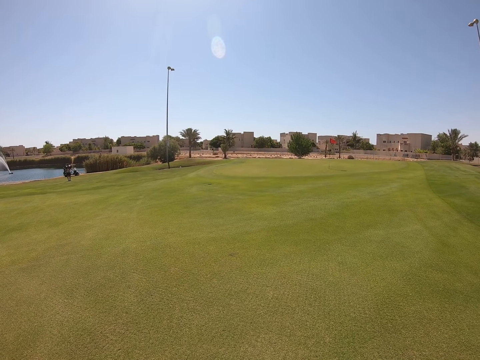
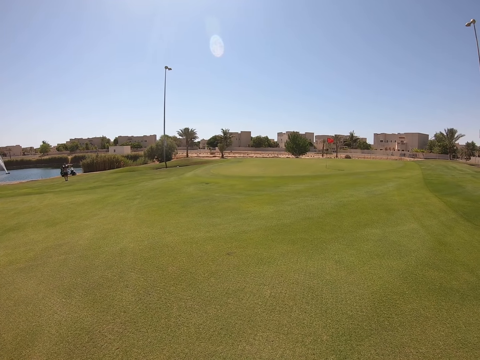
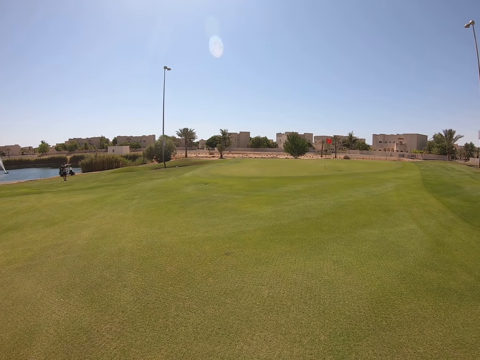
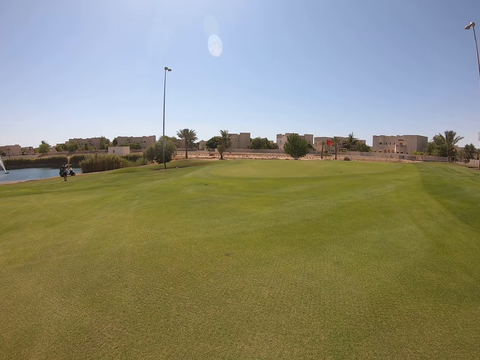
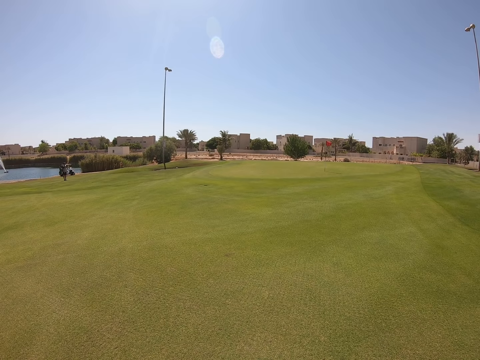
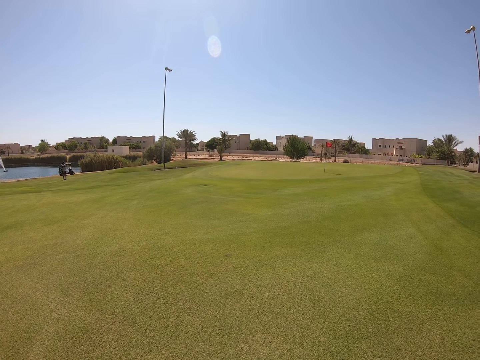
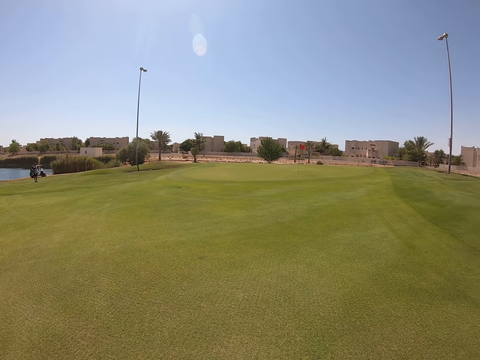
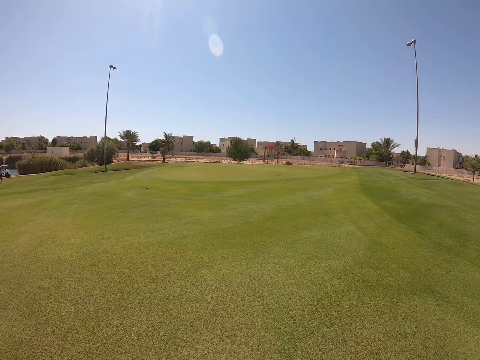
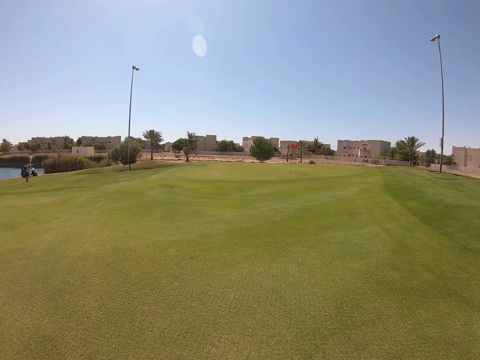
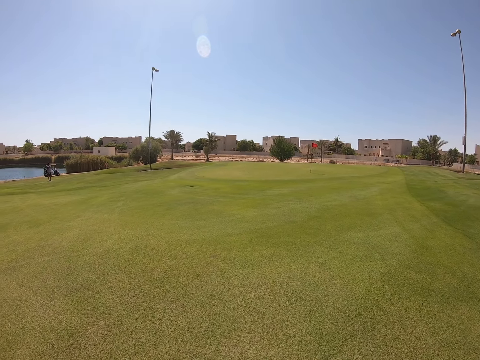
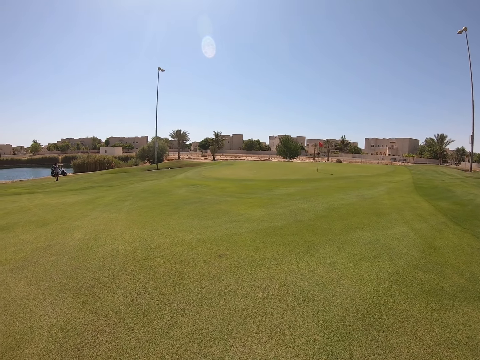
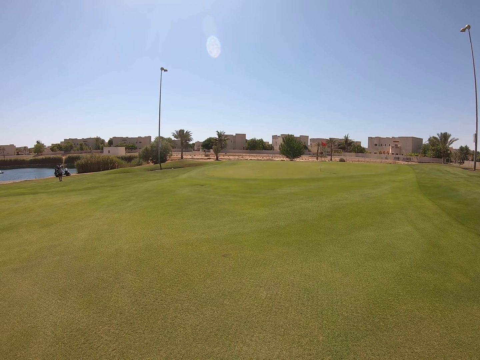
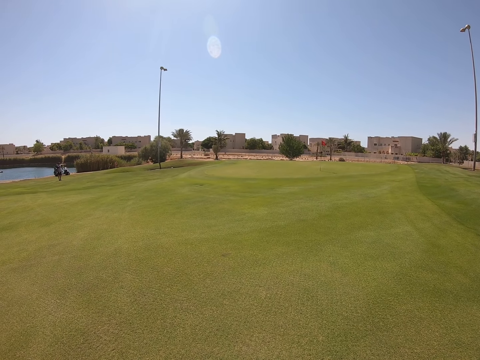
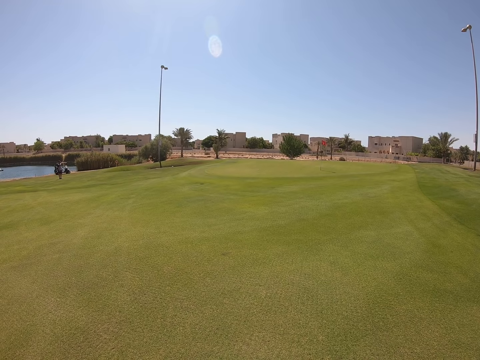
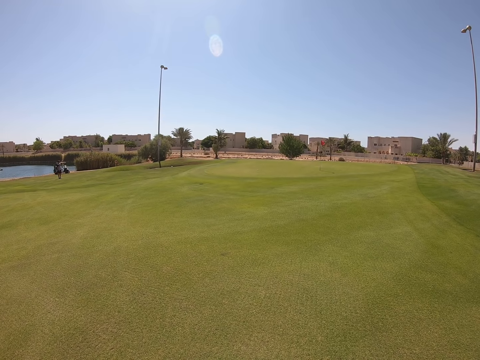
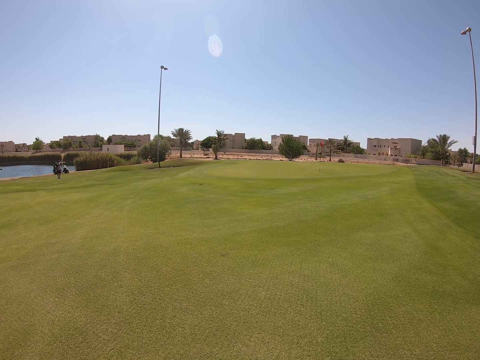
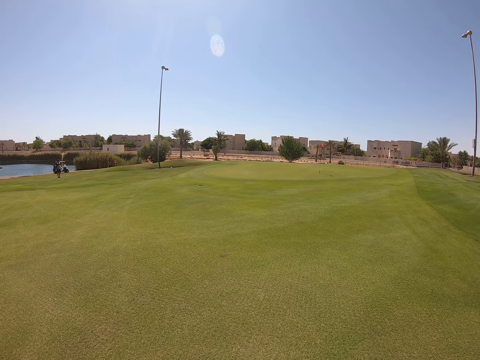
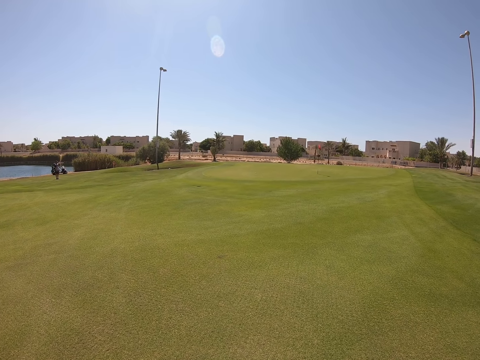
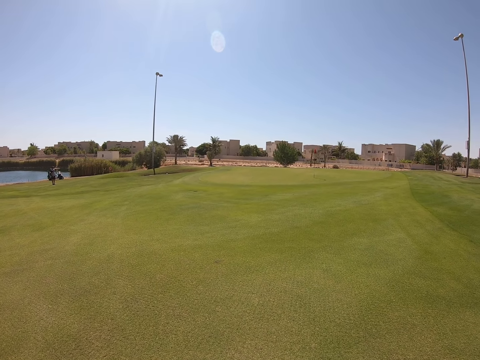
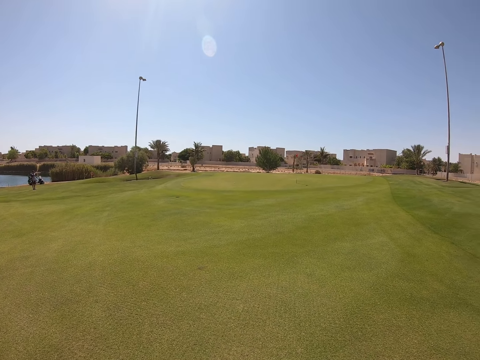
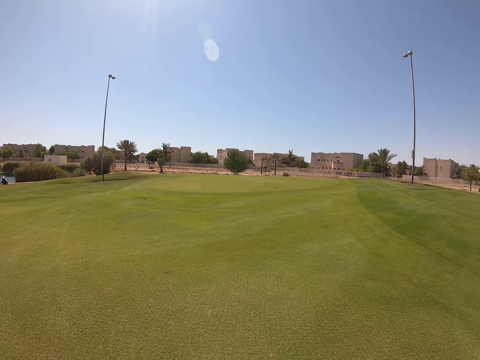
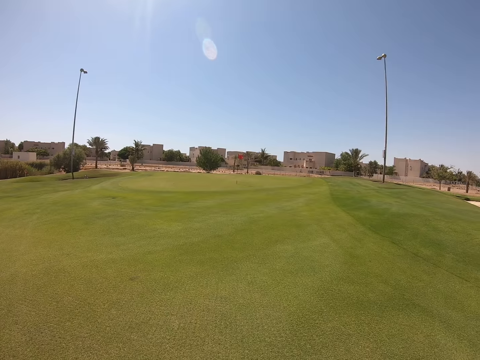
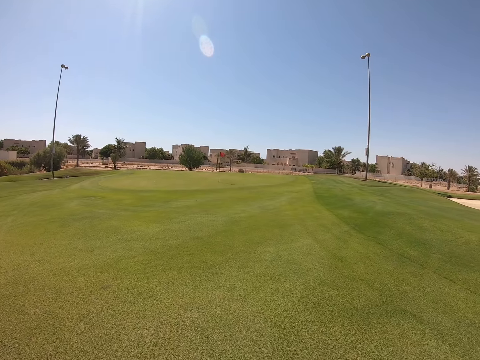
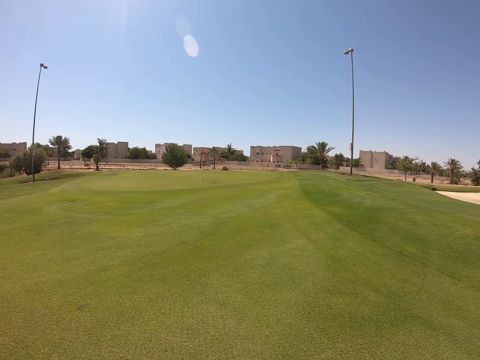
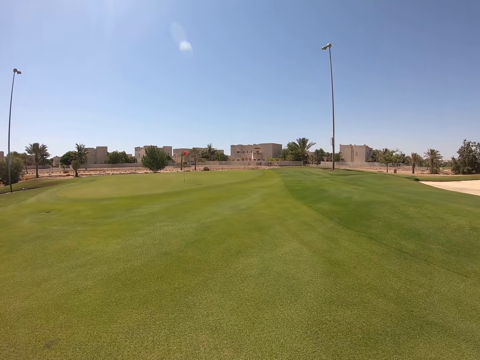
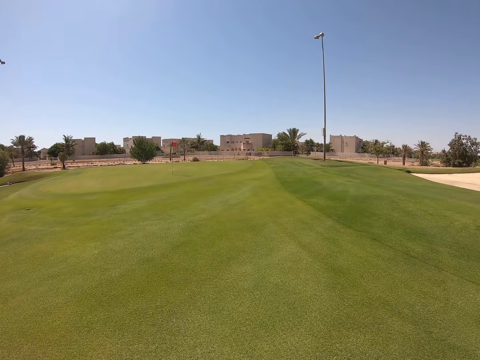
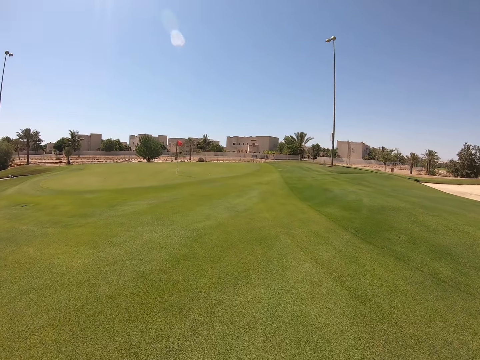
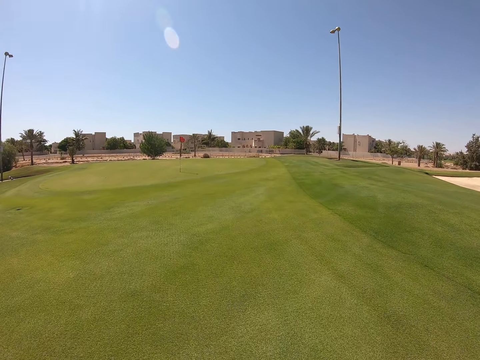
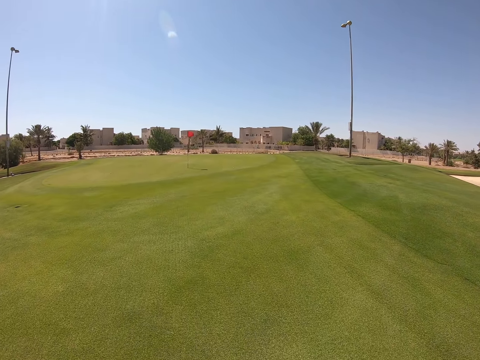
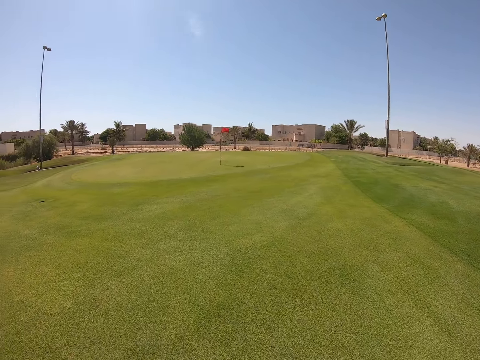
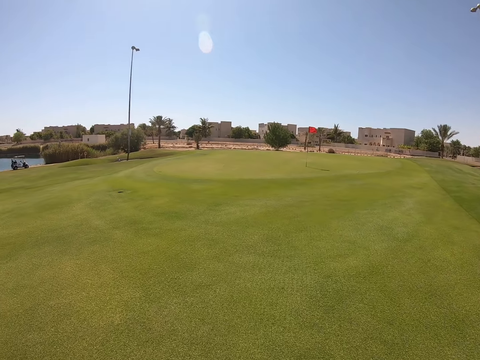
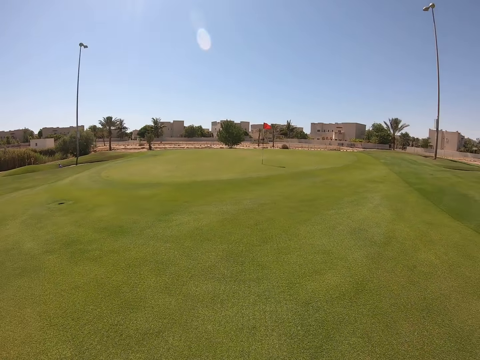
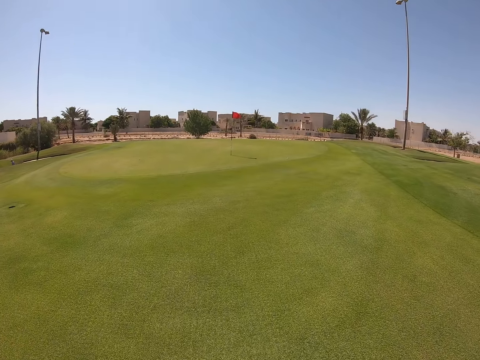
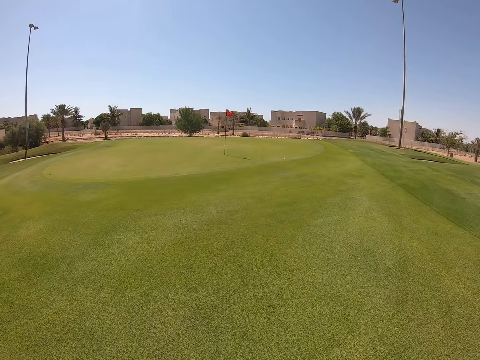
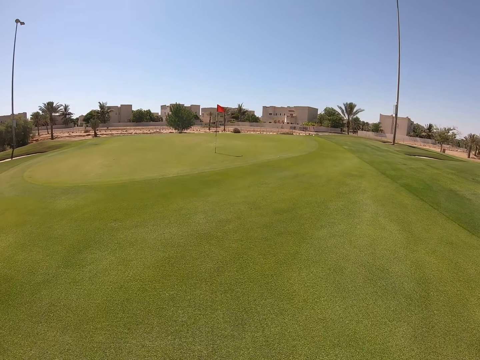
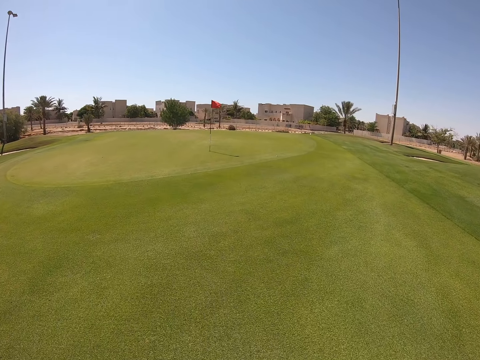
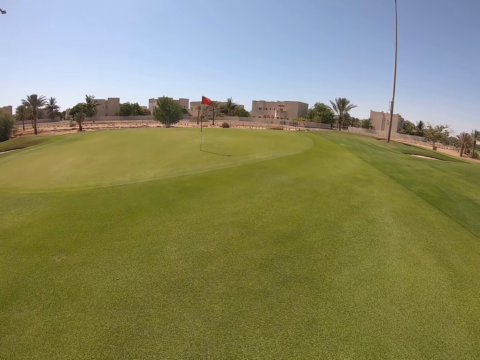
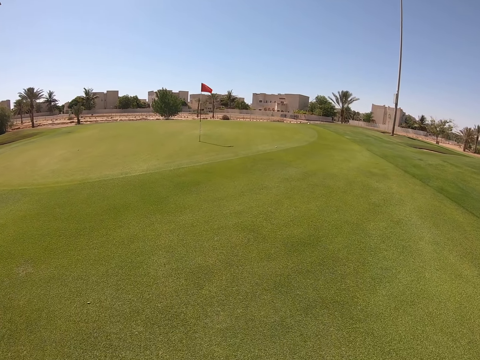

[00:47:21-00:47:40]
The camera wearer stops walking. They look around. They walk in the golf course.

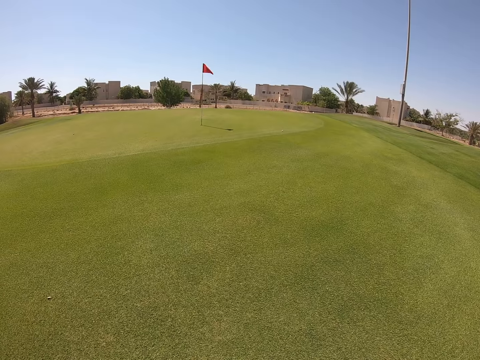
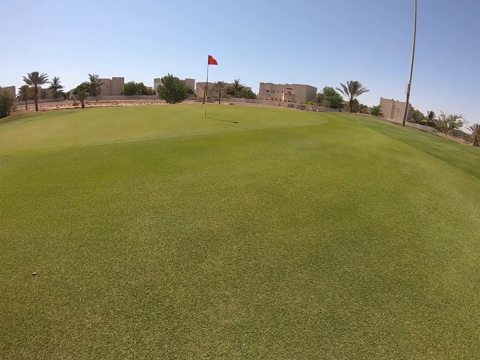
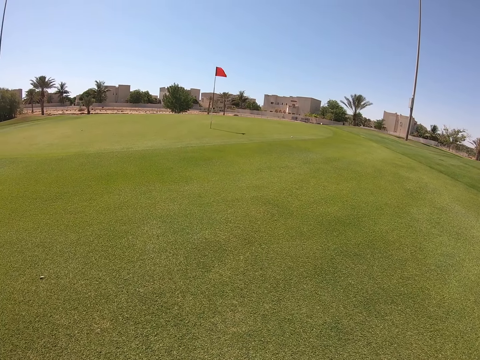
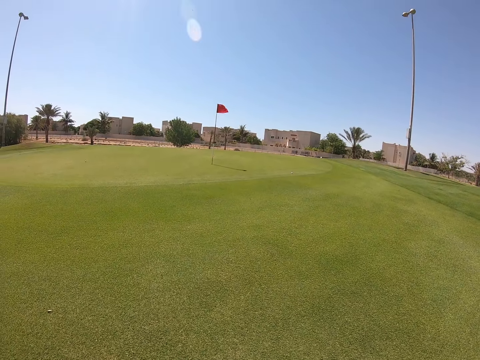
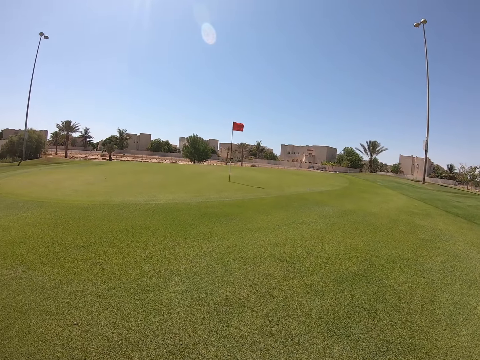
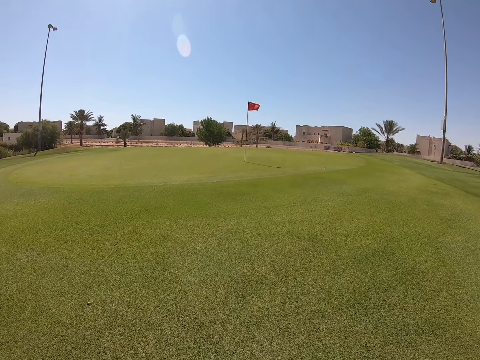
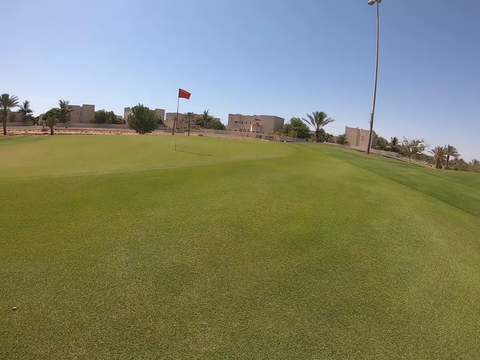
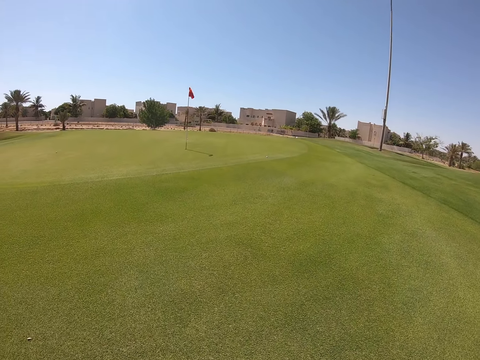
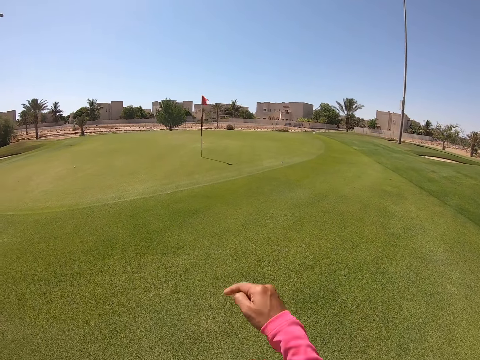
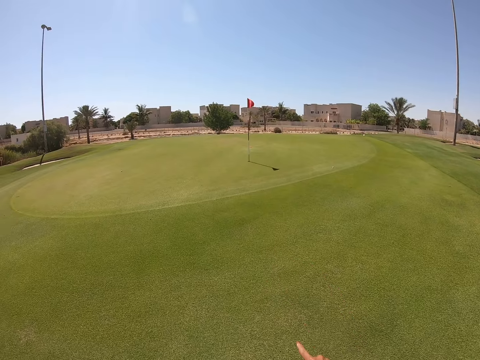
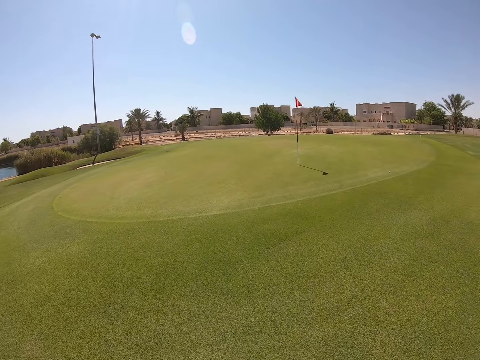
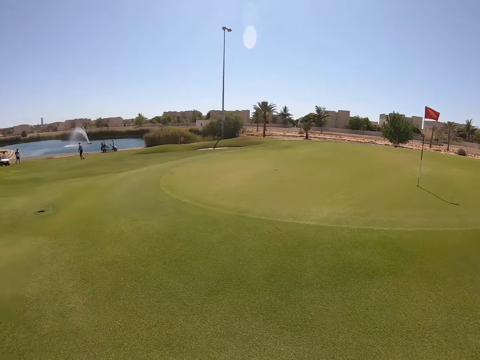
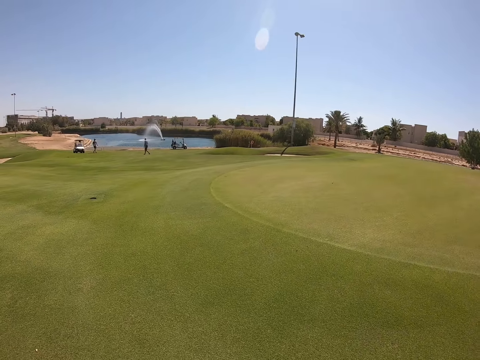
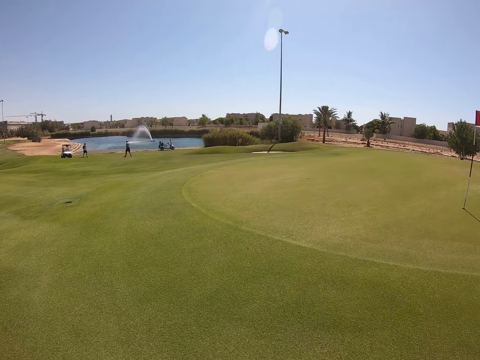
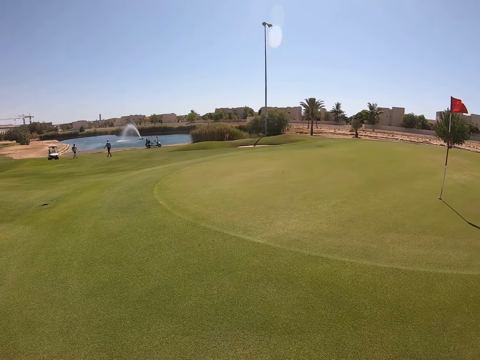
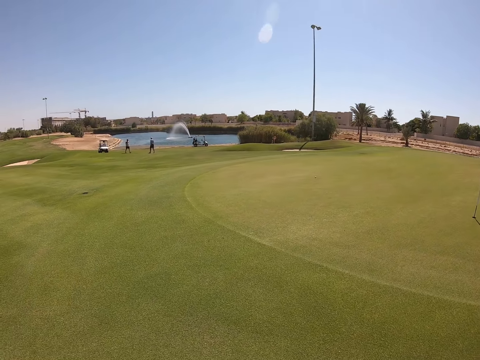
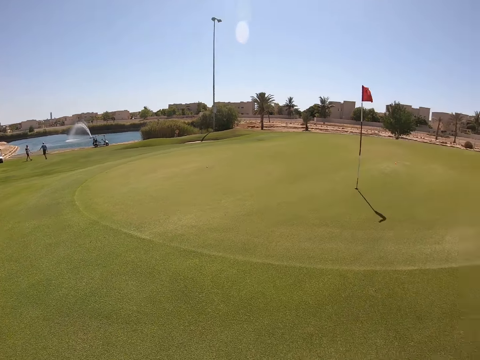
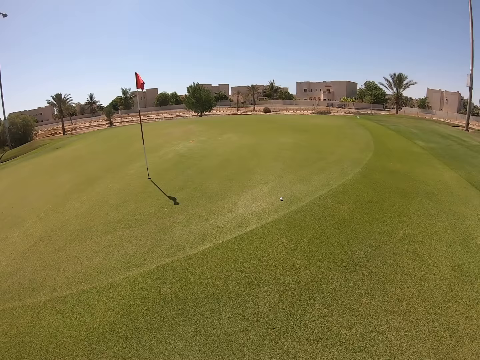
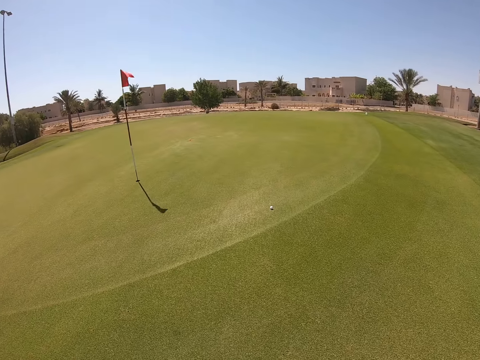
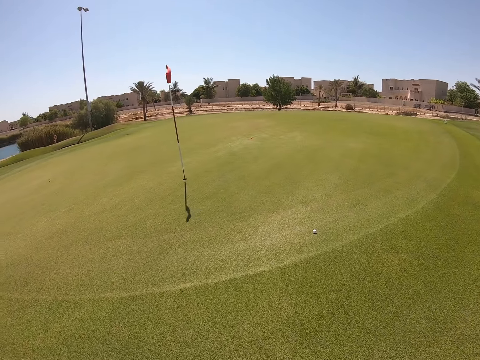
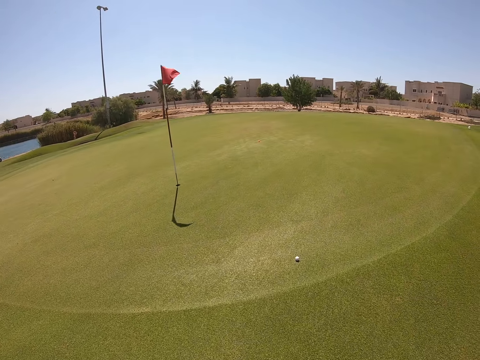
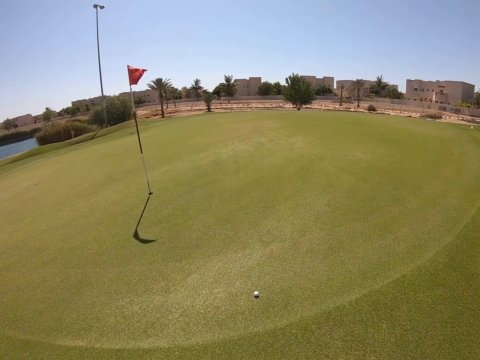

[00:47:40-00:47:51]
The camera wearer turns around.
